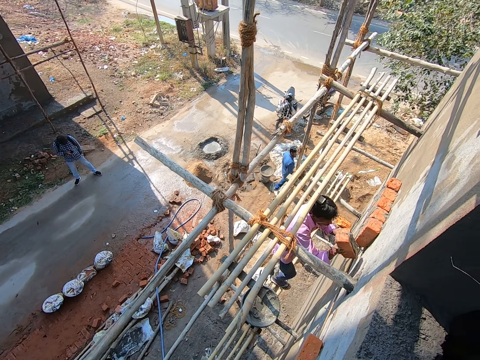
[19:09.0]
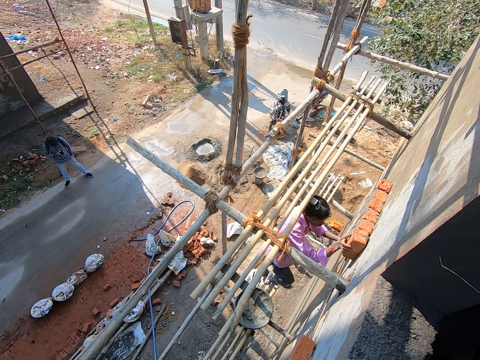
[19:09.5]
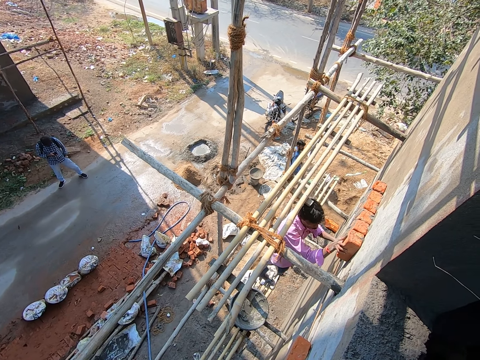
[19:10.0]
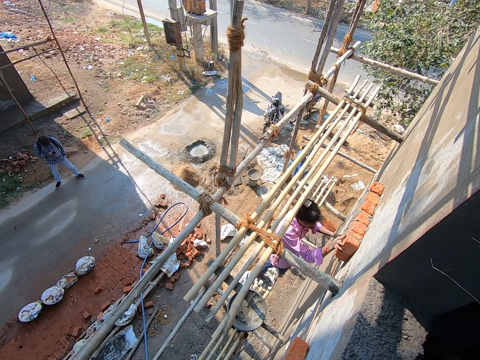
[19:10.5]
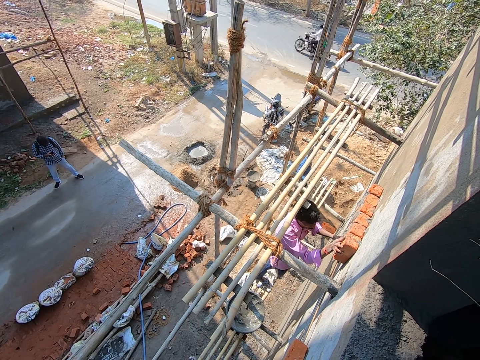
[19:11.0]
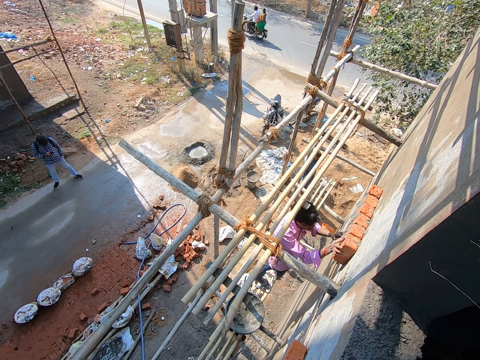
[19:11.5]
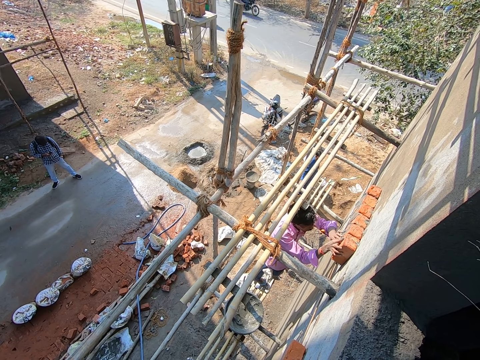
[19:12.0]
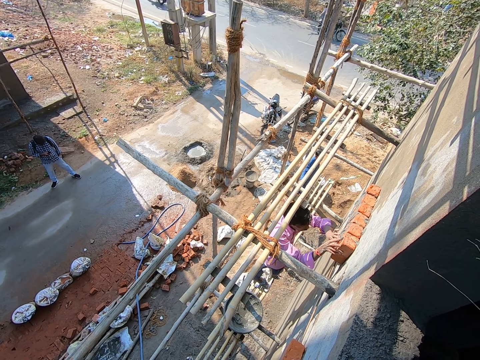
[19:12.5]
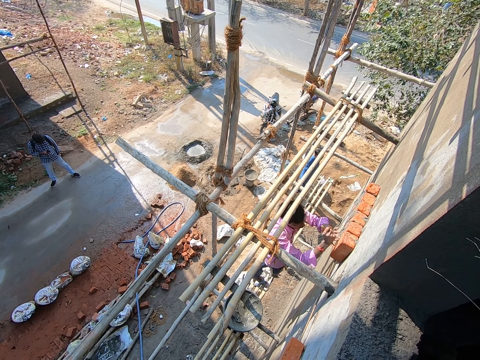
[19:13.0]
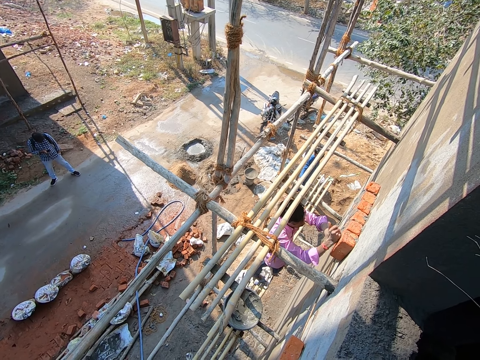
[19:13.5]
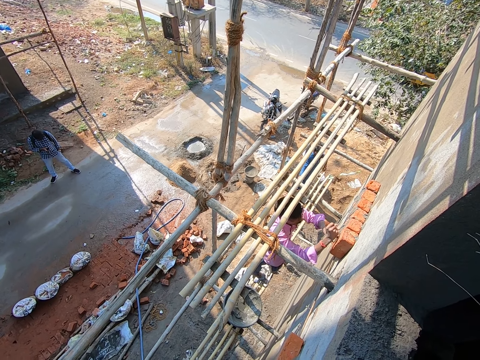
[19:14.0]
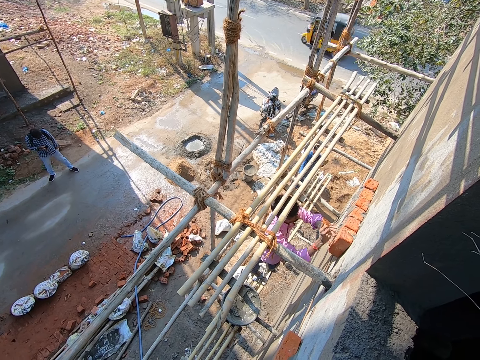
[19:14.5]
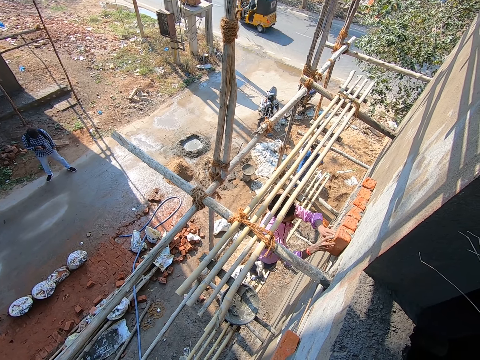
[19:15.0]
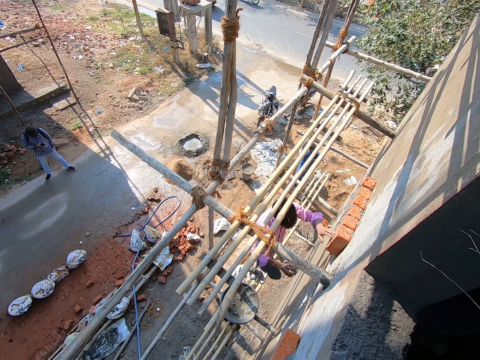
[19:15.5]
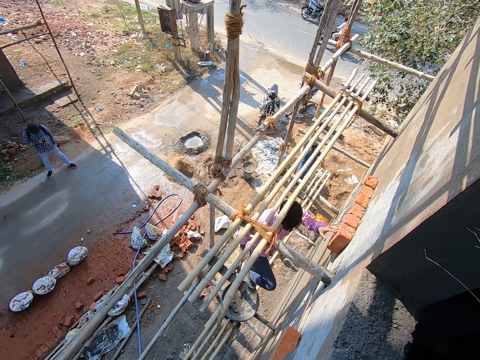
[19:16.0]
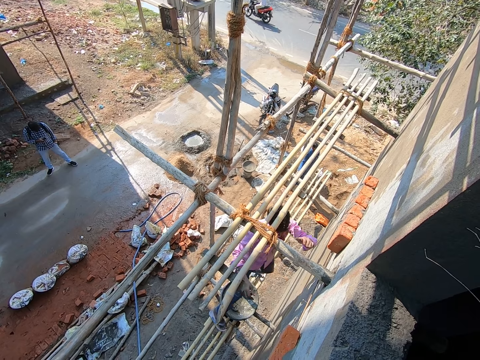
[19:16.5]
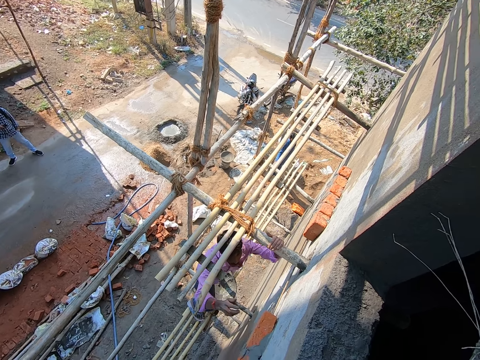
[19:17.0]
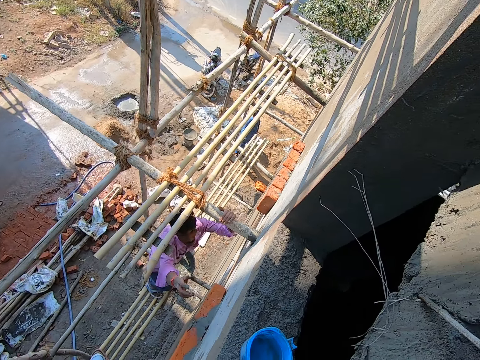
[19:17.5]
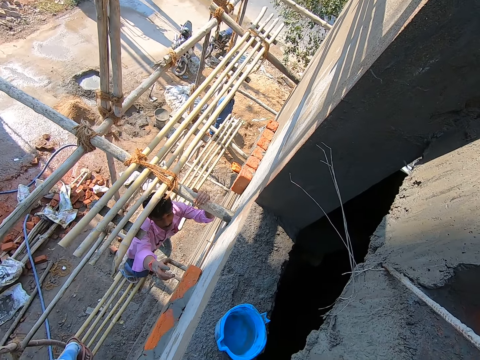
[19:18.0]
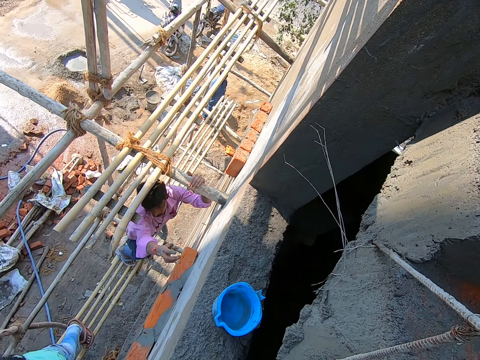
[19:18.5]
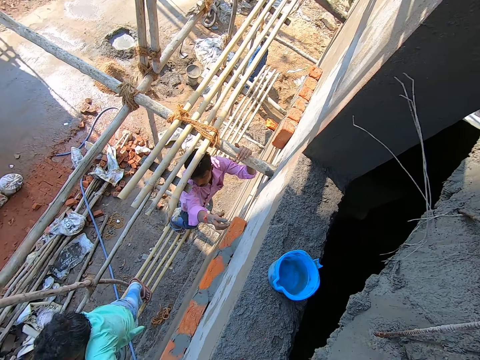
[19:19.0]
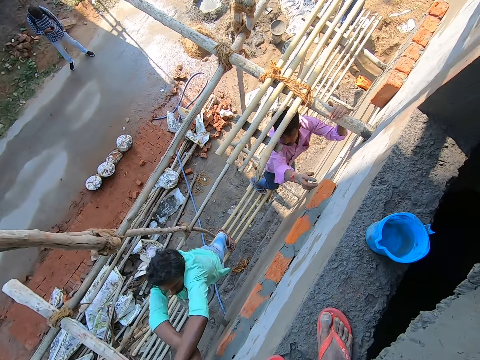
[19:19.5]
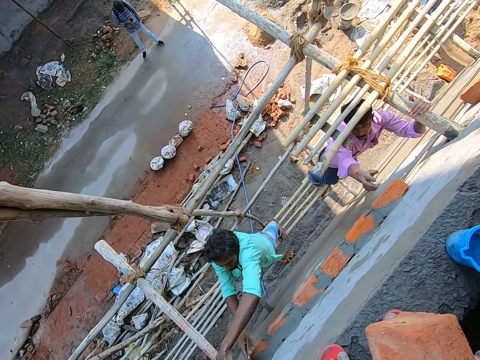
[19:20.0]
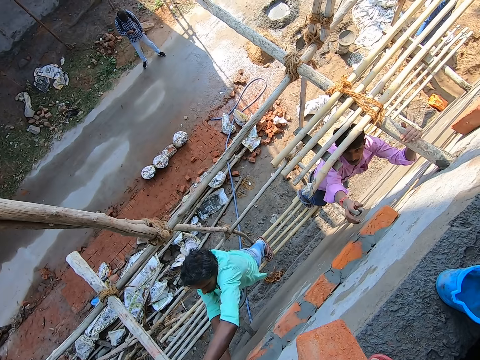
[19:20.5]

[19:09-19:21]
The man plasters the brick on the wall with his right hand. The man places the brick on the wall. The man plasters the brick on the wall with both his hands. The man hits the brick with the hand. The man makes a step. The man flaps the hand.

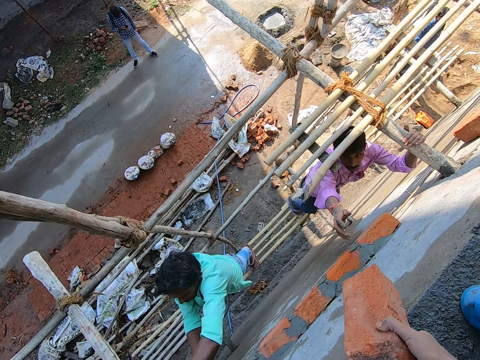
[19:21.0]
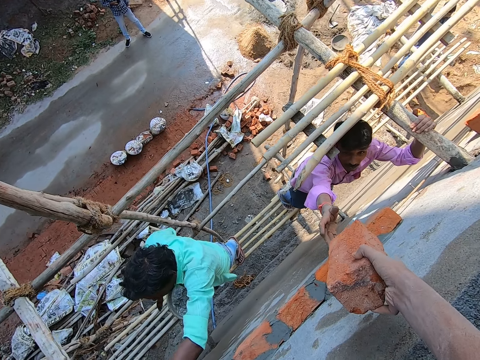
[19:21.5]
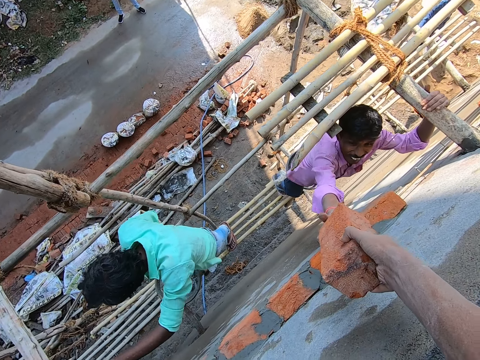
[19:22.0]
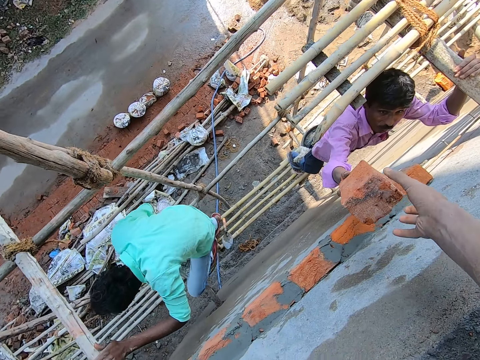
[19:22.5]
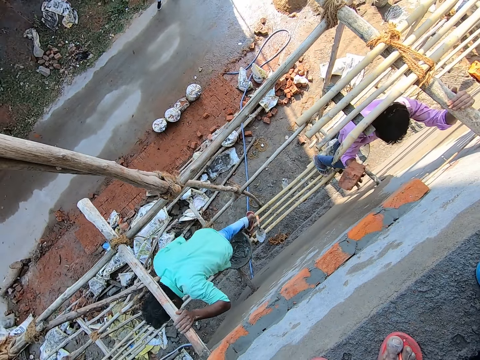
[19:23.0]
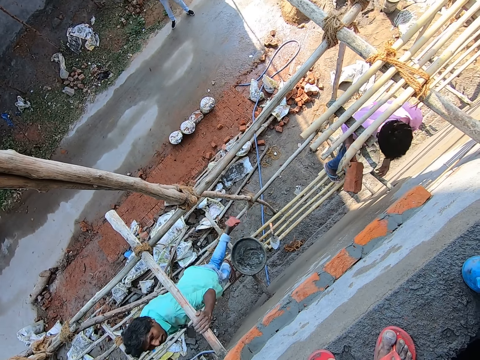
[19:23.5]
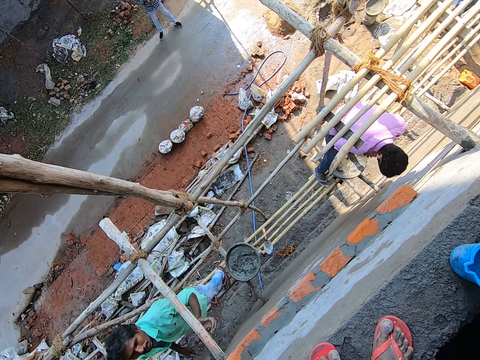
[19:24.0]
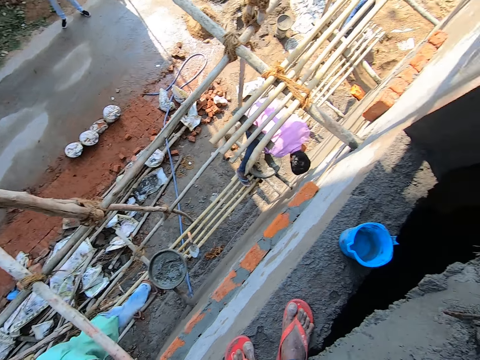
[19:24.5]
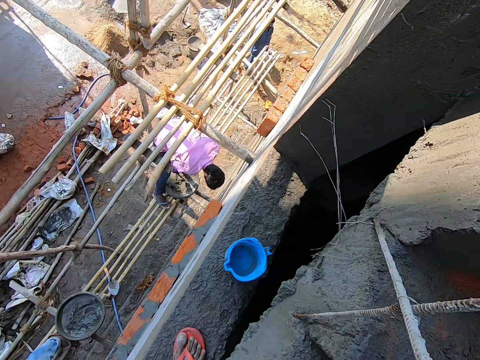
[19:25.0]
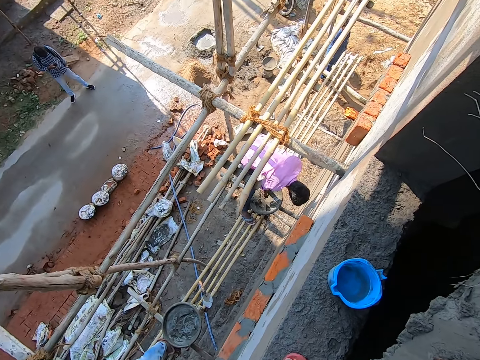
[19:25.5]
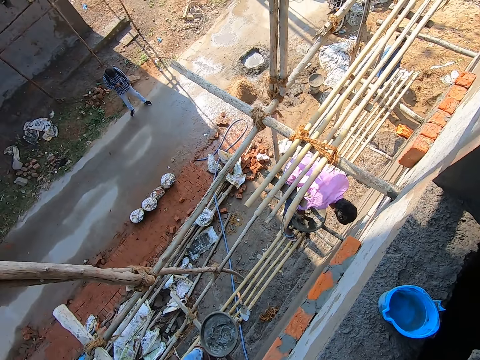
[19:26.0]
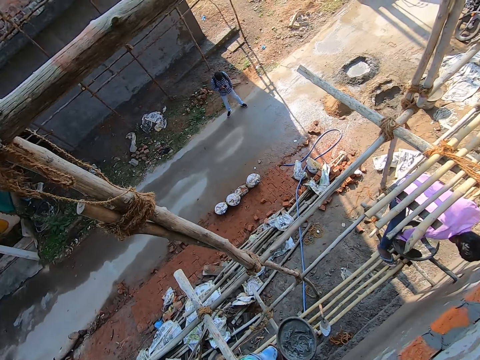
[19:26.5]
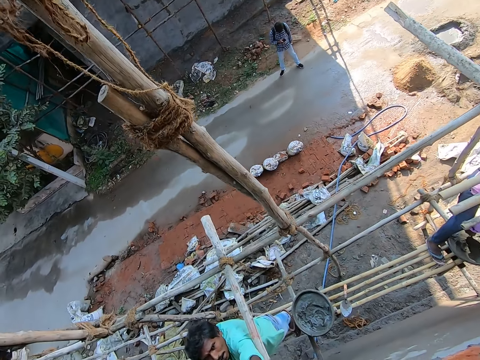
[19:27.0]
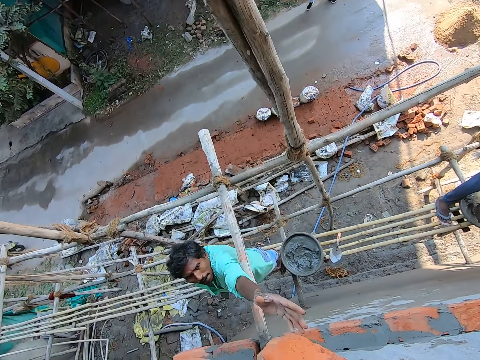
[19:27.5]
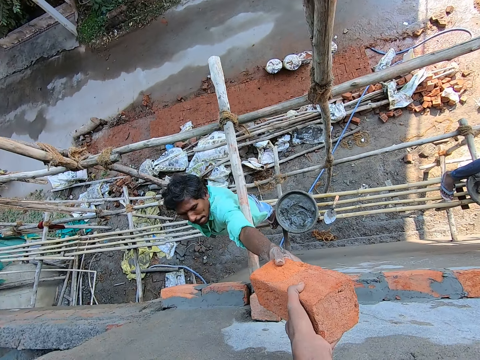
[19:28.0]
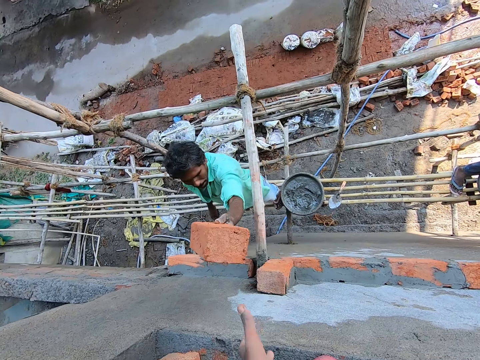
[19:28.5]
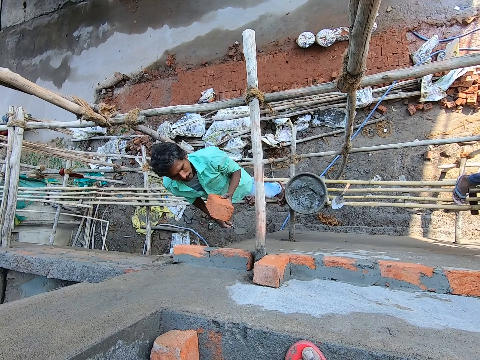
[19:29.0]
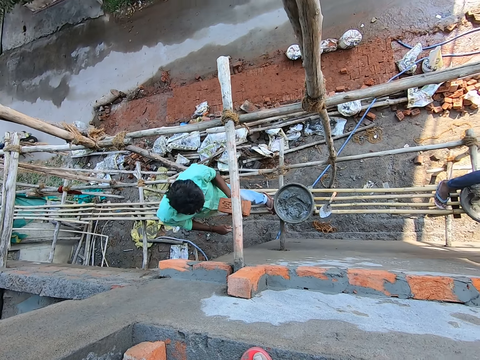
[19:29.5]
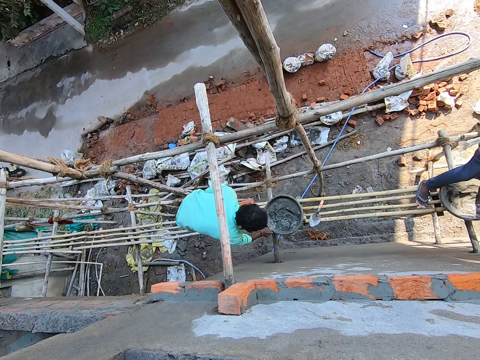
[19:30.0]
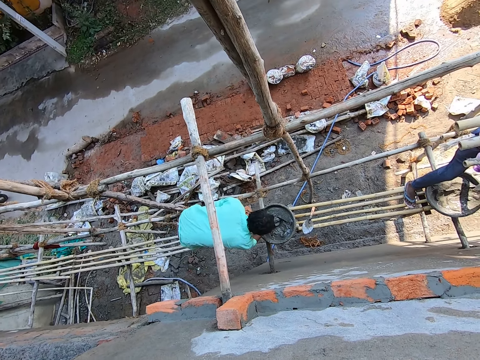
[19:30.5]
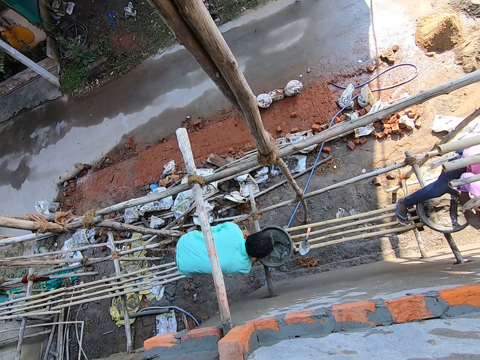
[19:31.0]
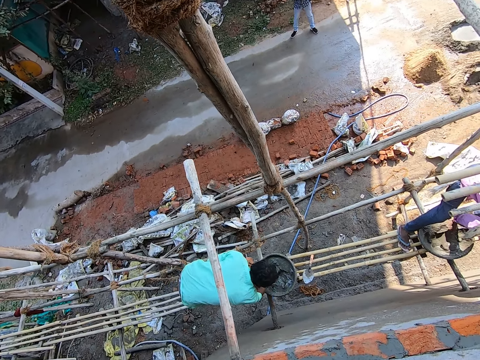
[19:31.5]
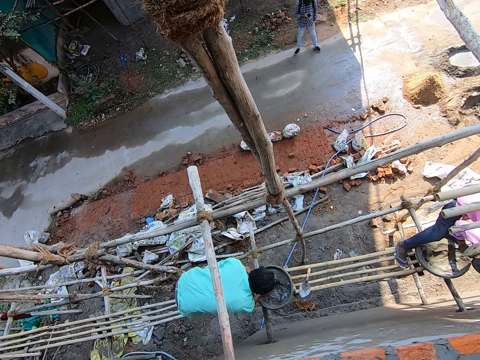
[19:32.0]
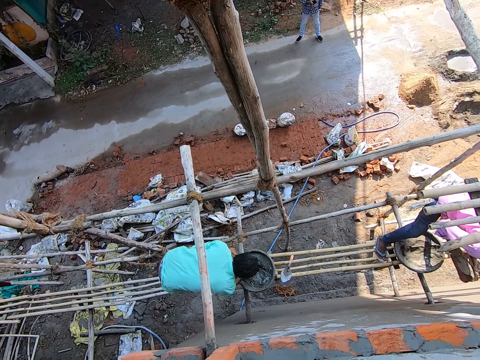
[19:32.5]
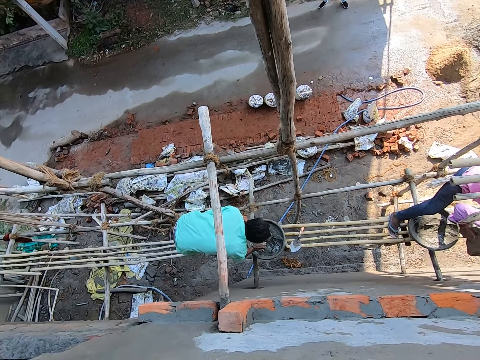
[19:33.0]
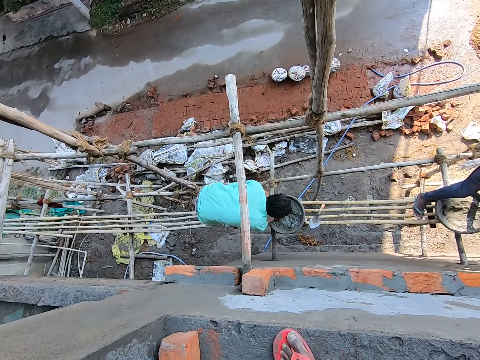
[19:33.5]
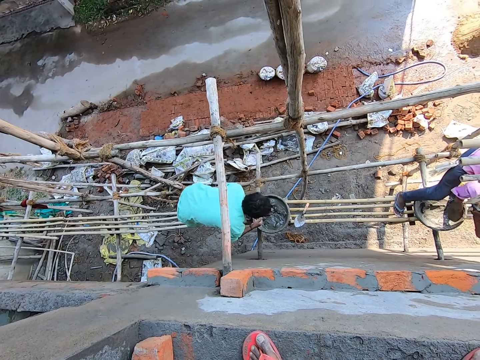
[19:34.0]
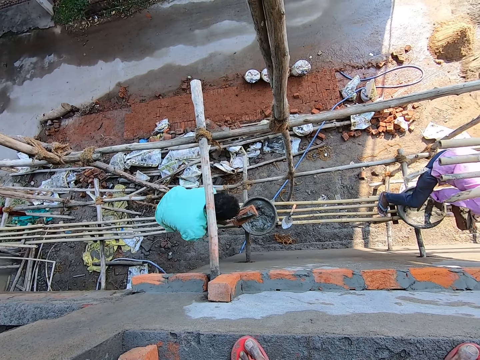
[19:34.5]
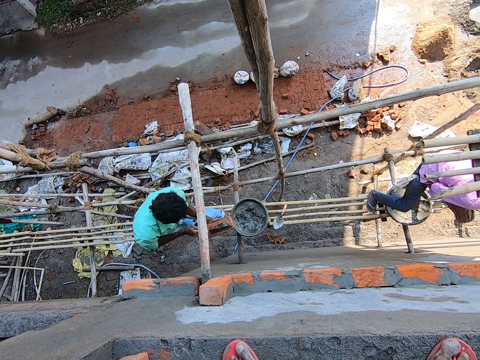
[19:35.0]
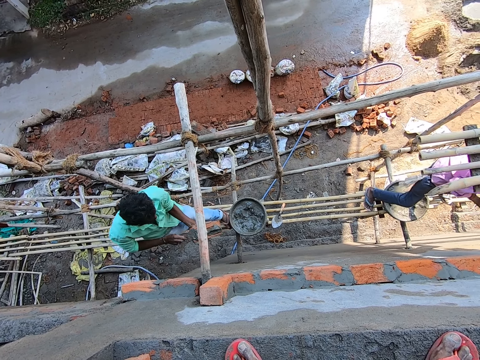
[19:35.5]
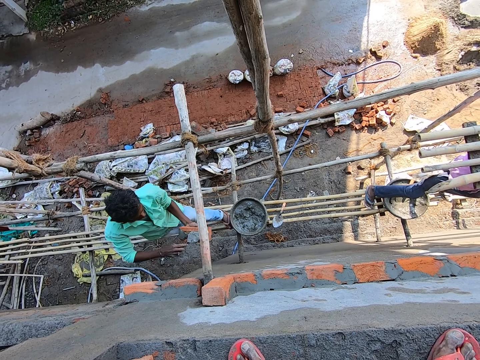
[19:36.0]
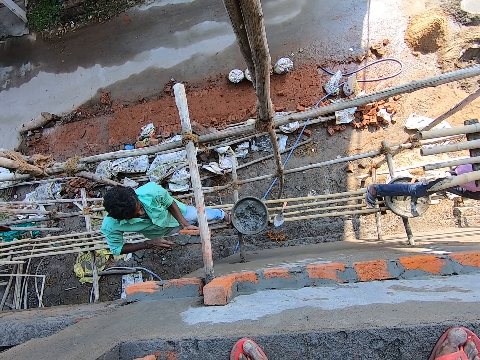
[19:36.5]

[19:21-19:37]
The camera wearer passes a brick to the man with his right hand. The man holds the brick with both hands. The man scoops the concrete with a trowel. The camera wearer passes a brick to another man with his left hand. The other man scoops concrete mix from a pan on the bamboo scaffold with the trowel in his right hand. The first man scoops concrete mix from the pan with the trowel in his right hand. The first man applies the concrete mix on the brick with the trowel in his right hand. The other man applies the concrete mix on the brick with the trowel in his right hand.
